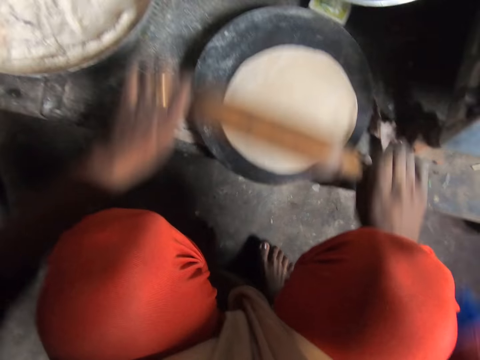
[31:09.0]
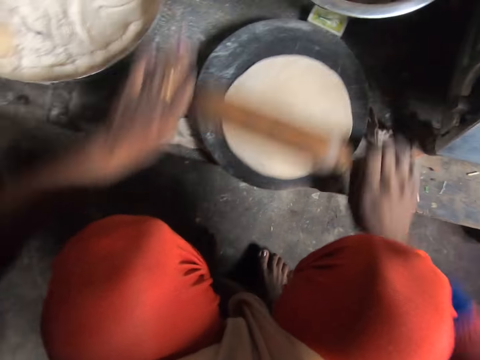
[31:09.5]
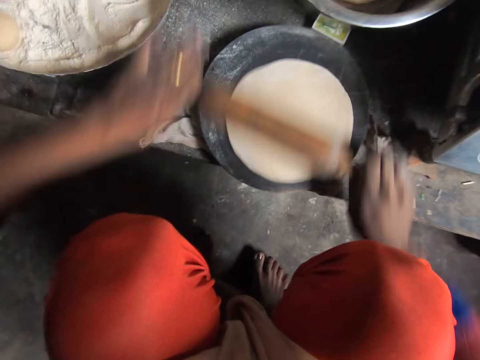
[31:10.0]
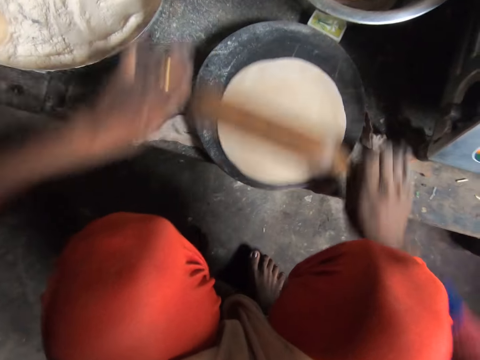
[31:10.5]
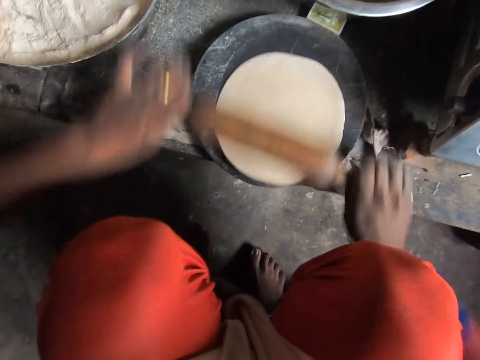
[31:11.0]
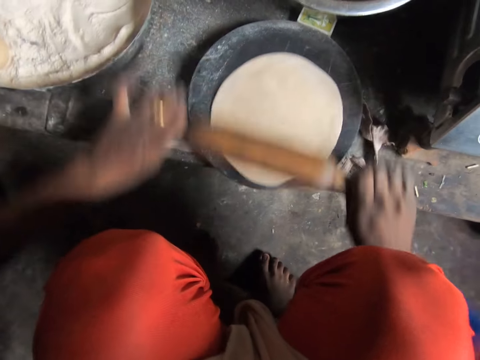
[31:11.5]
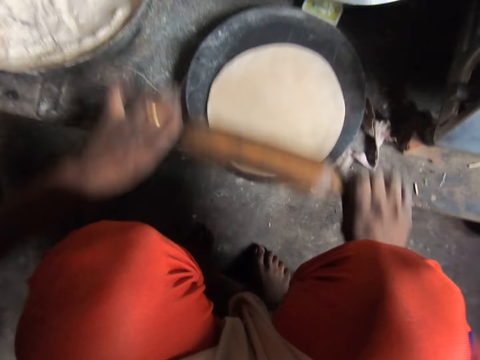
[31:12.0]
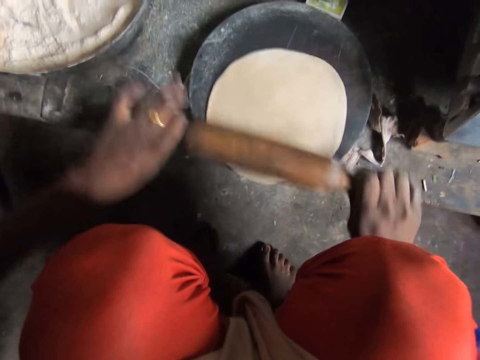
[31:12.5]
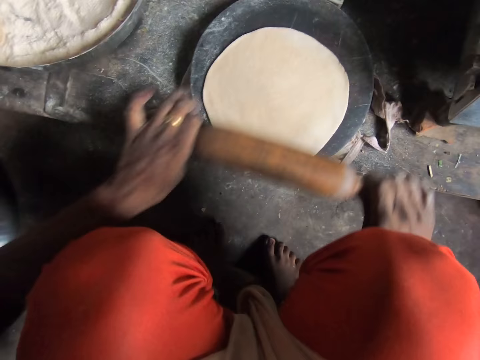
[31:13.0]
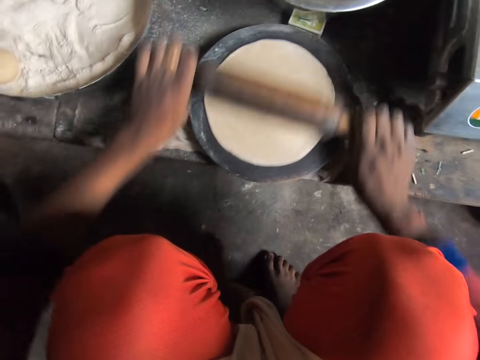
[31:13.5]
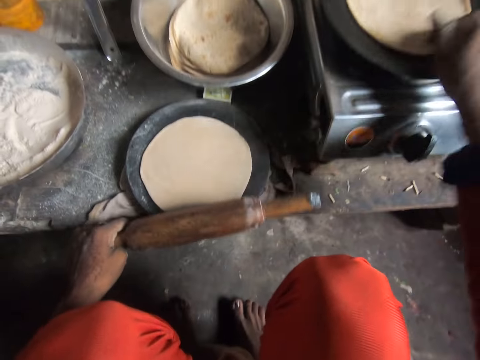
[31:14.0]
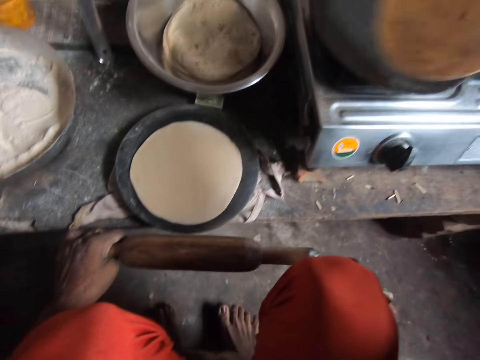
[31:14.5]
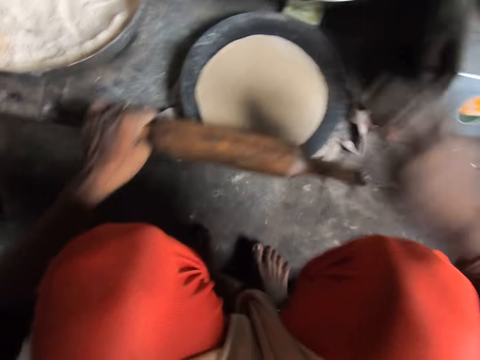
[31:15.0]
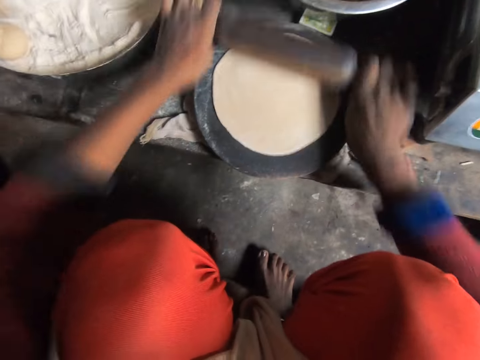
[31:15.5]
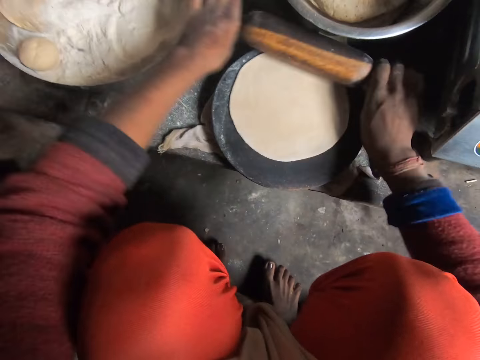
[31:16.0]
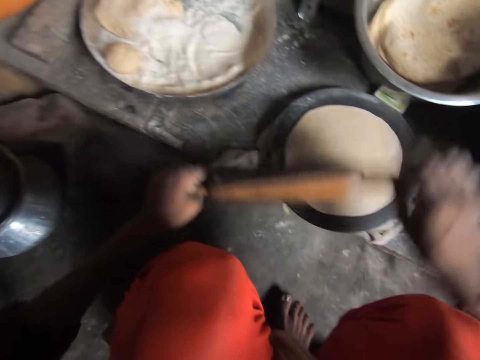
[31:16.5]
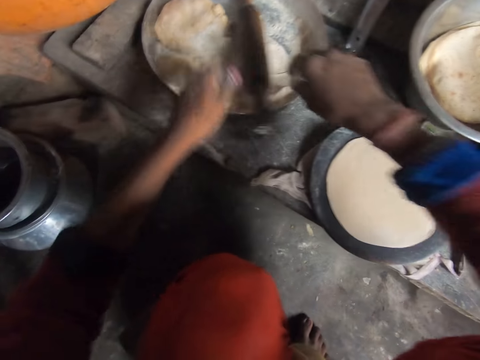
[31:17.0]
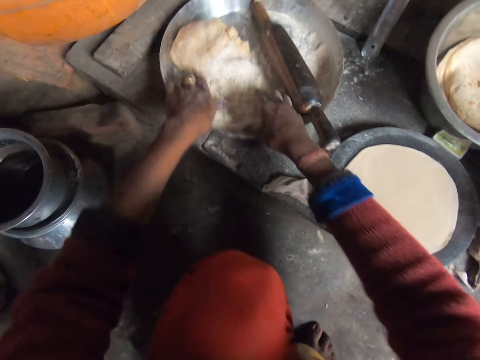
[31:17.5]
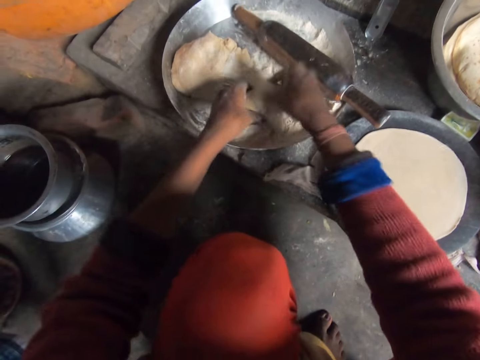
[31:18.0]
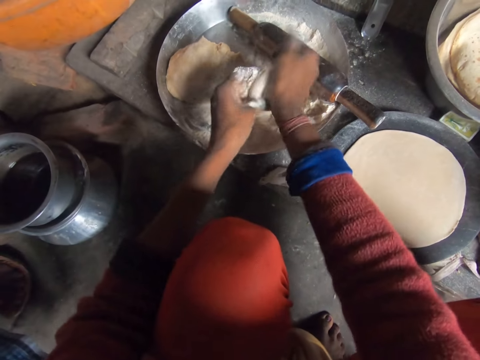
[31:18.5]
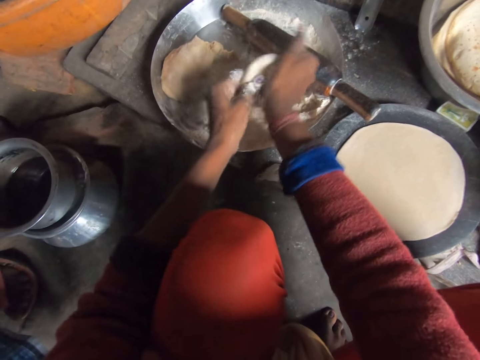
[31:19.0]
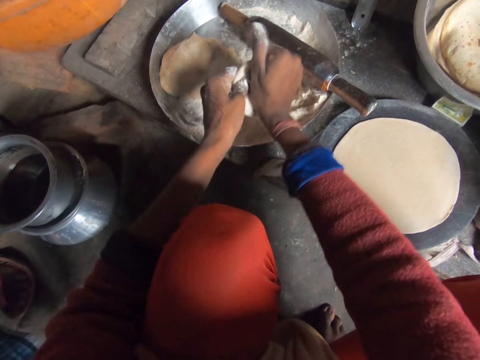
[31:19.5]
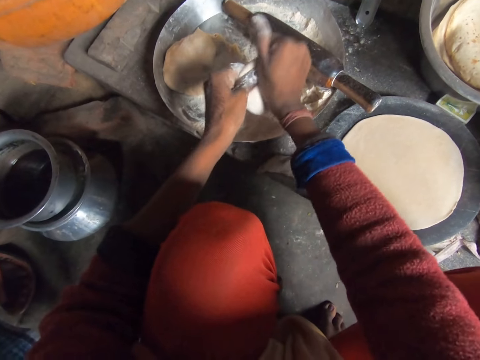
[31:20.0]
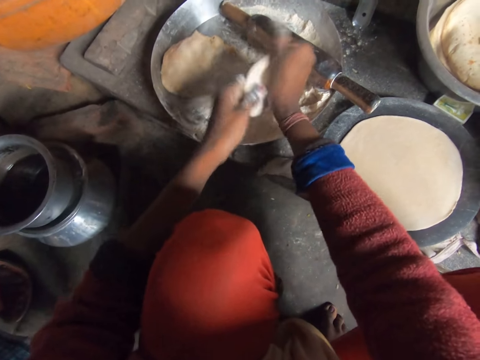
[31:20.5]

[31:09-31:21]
The camera wearer turns the flat bread on the flat pan. She flattens the dough with the rolling pin. She drops the rolling pin in the tray. She pulls the tray. She applies the flour on the dough. She flattens the dough with her hands.

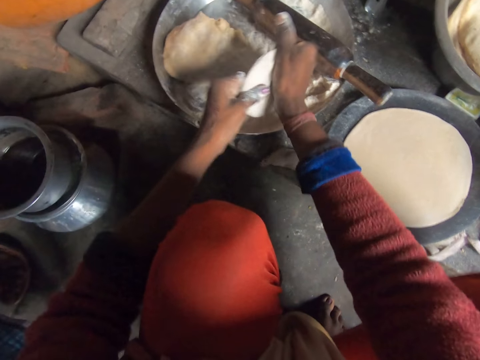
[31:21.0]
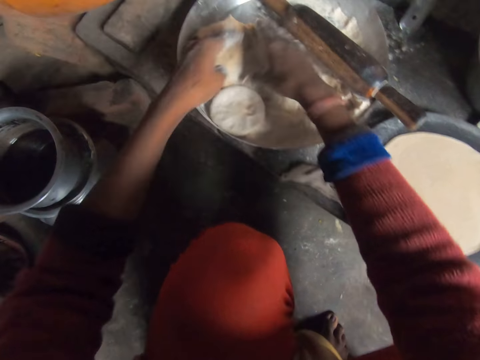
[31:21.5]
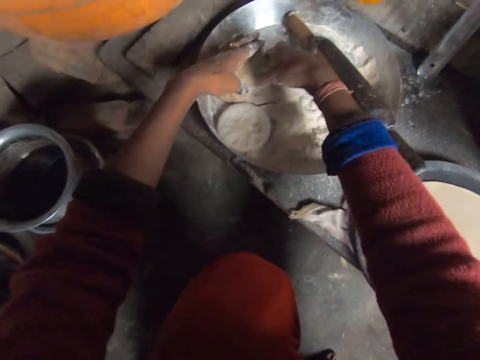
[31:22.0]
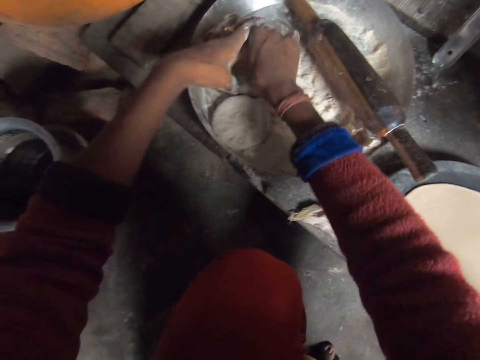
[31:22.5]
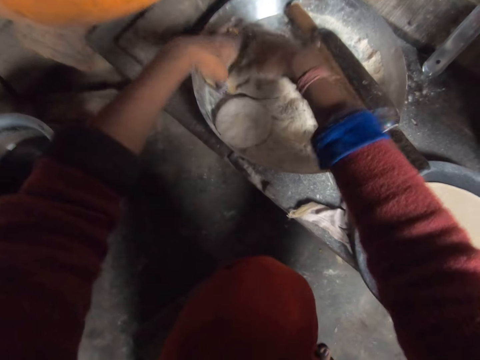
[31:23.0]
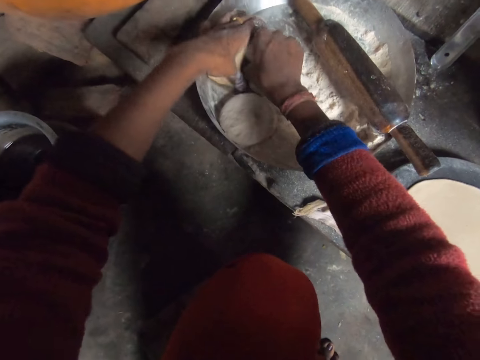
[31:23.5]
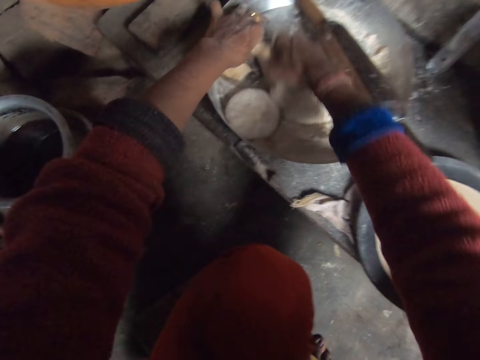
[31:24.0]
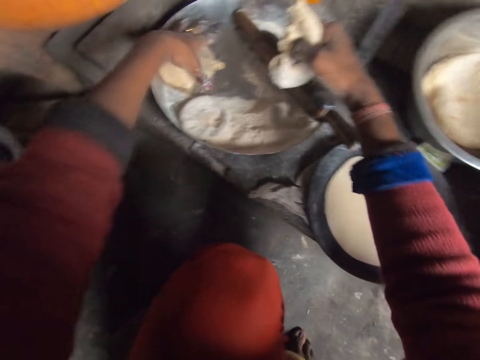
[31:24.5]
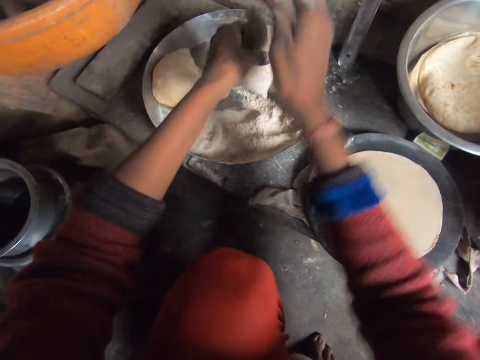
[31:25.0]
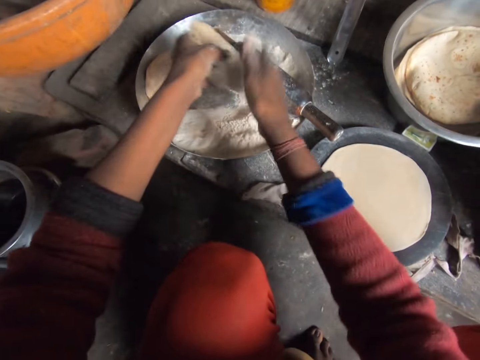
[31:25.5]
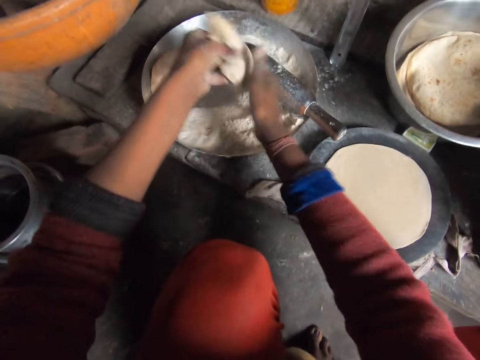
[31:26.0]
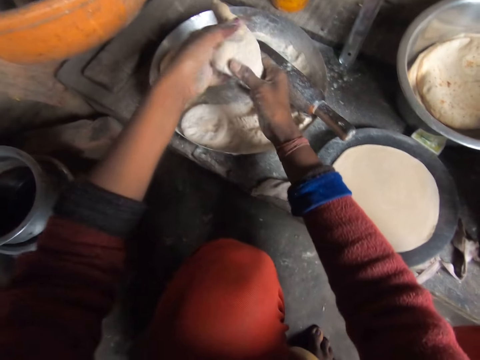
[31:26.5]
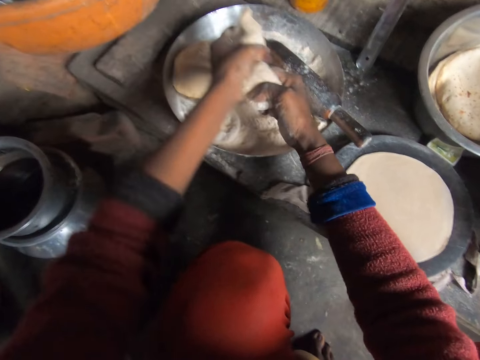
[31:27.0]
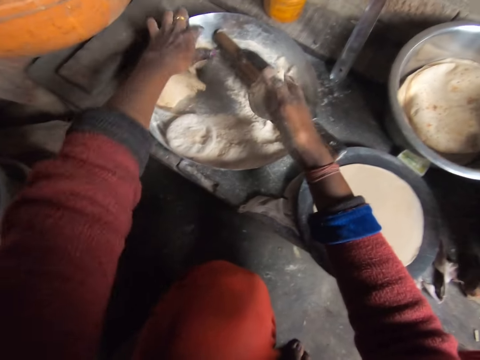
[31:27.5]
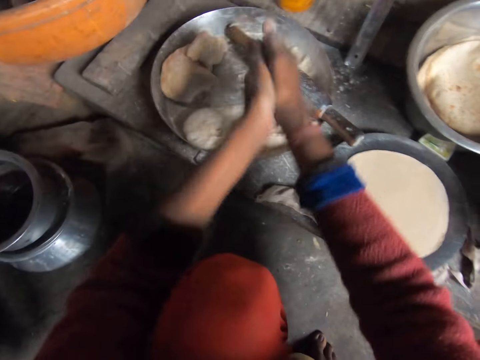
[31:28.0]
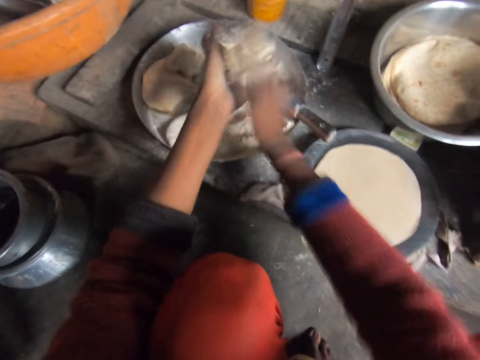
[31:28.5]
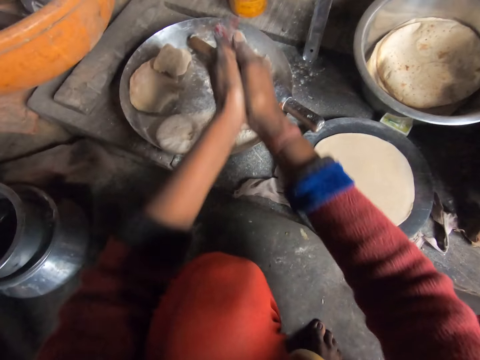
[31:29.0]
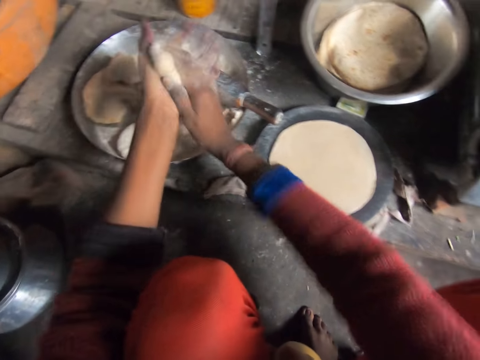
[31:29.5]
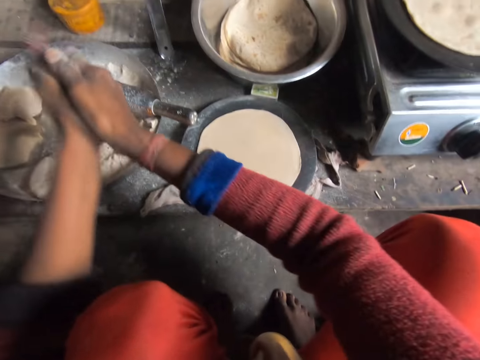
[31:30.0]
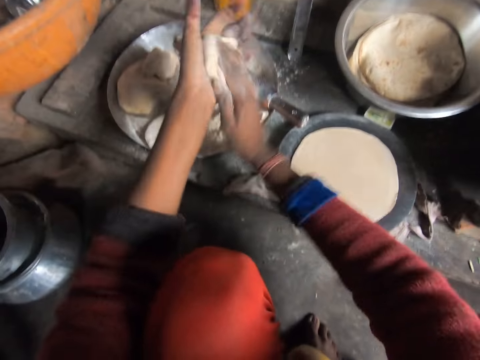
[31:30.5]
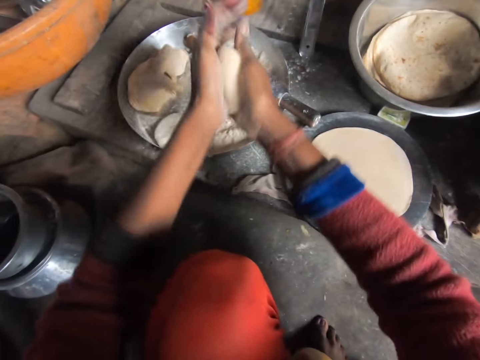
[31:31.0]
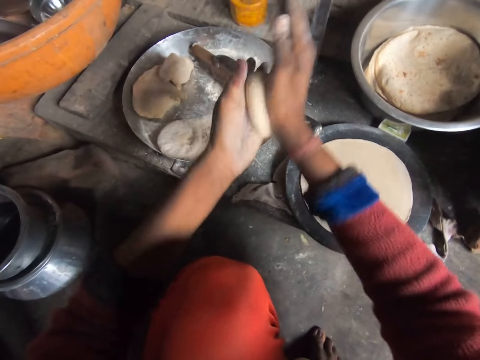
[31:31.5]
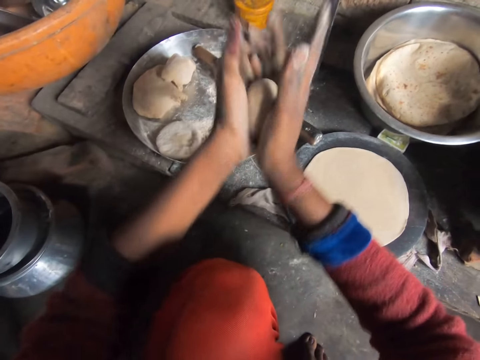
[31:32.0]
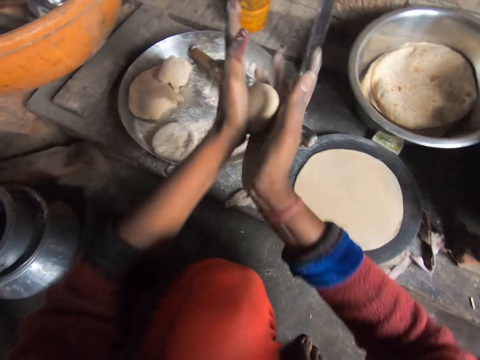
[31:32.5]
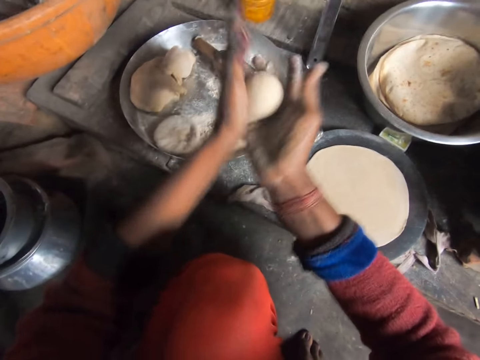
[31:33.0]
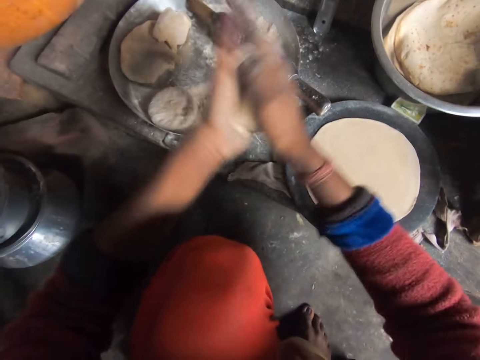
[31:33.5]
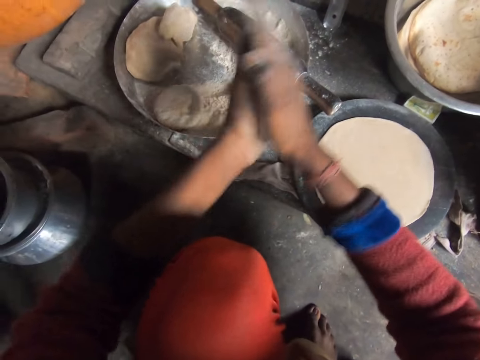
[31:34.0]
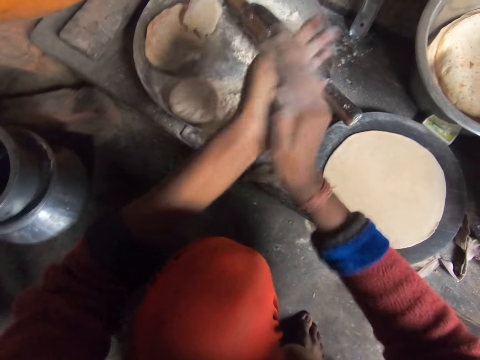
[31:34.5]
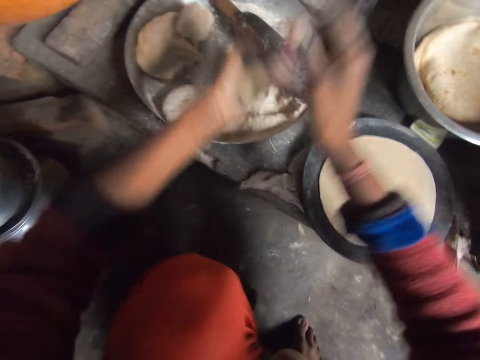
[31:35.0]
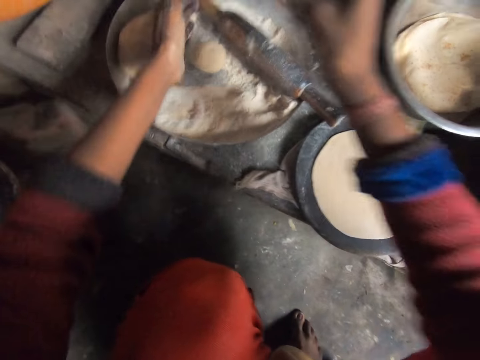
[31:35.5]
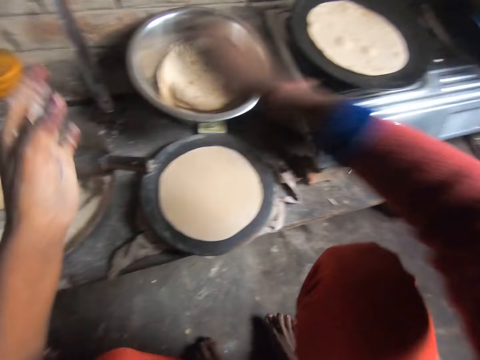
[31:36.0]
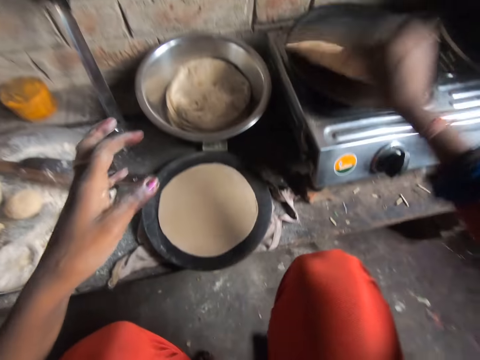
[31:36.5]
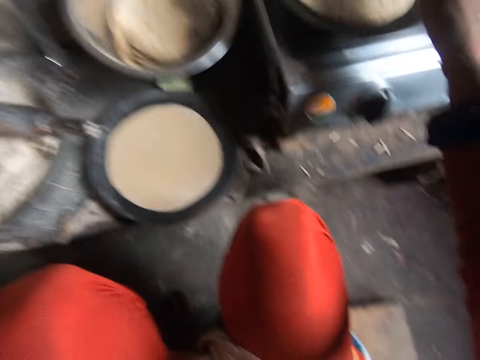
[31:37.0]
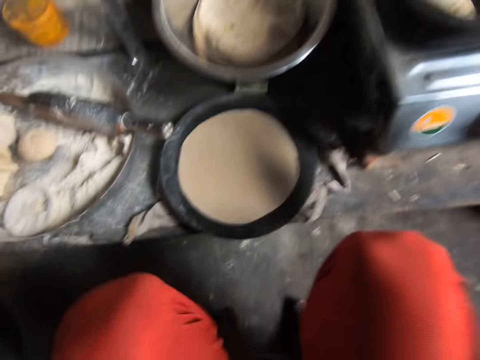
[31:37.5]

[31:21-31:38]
The camera wearer drops the dough in the tray. She cuts a portion of the dough. She beats the dough. She cuts the dough. She drops the dough in the tray. She rolls the dough with her hands. She drops the dough in the tray. She dusts her hands. She turns the flat bread on the flat pan.
